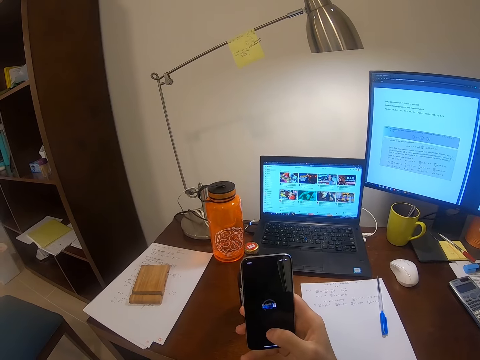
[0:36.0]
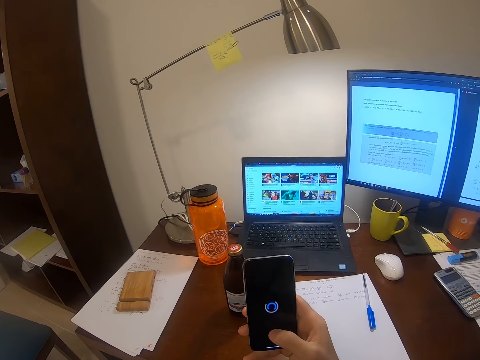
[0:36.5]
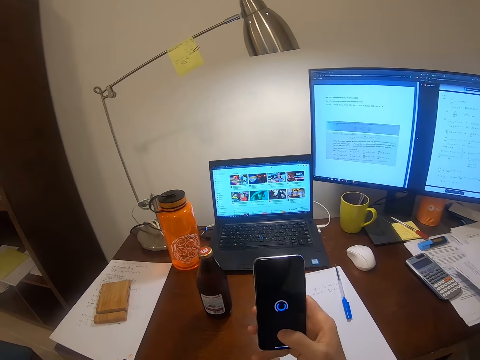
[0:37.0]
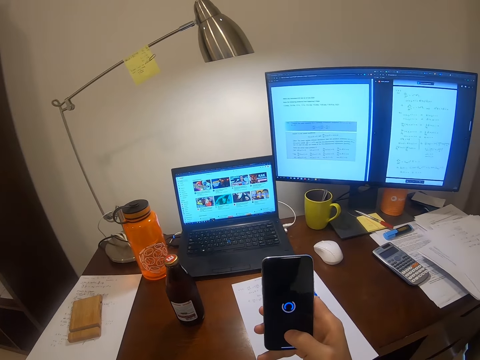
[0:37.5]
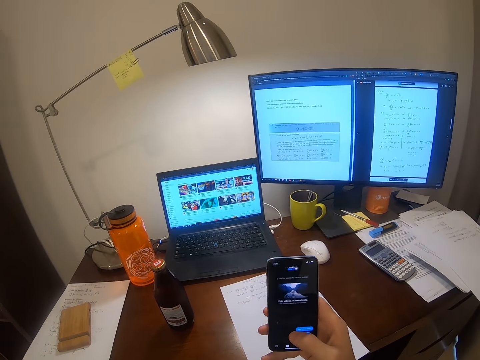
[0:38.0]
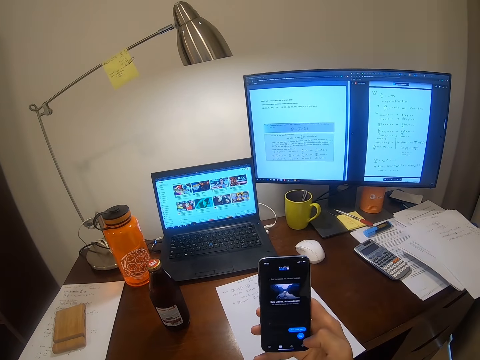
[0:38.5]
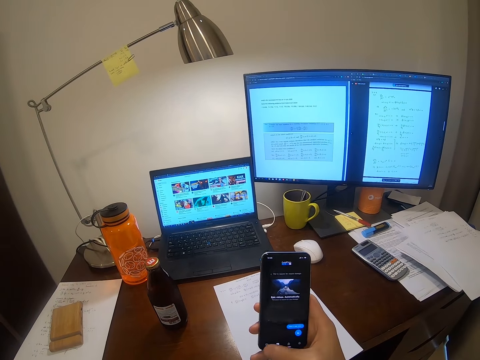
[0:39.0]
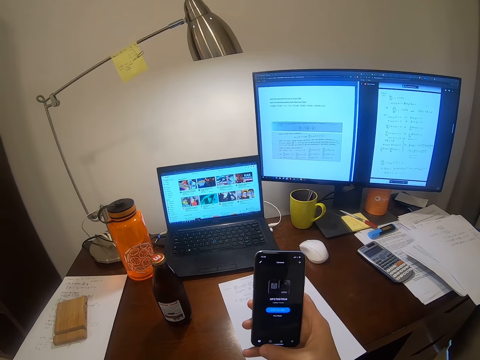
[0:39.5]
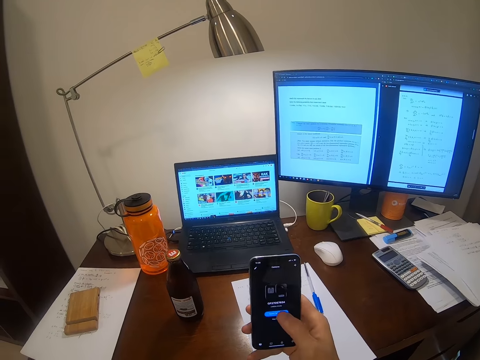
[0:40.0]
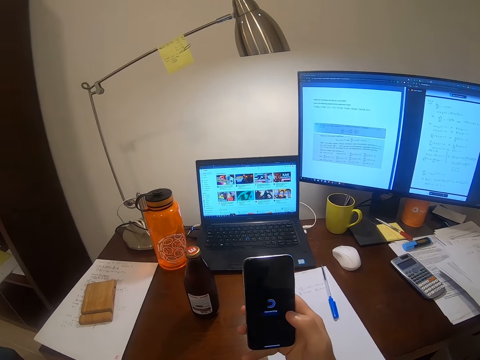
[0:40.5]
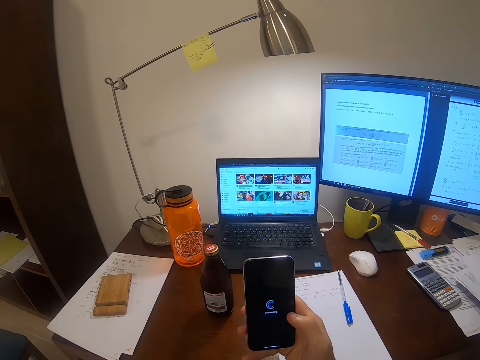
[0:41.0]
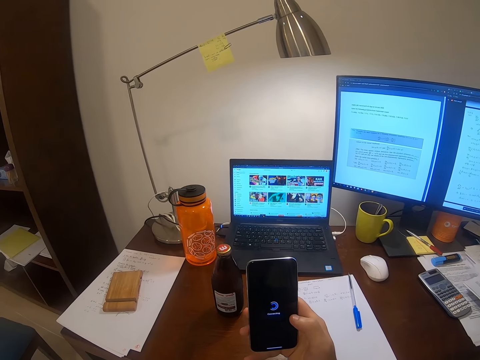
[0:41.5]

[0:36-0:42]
The camera wearer downloads something on his phone.

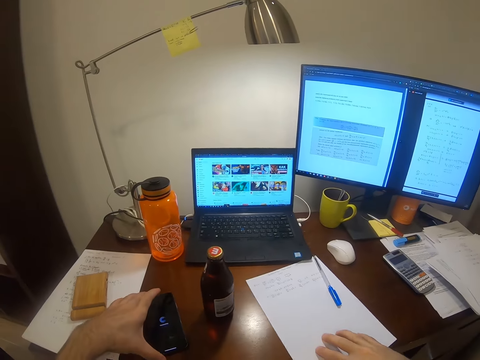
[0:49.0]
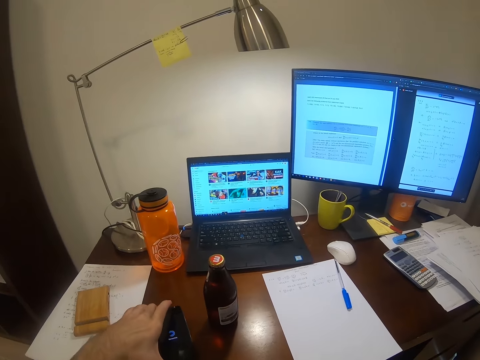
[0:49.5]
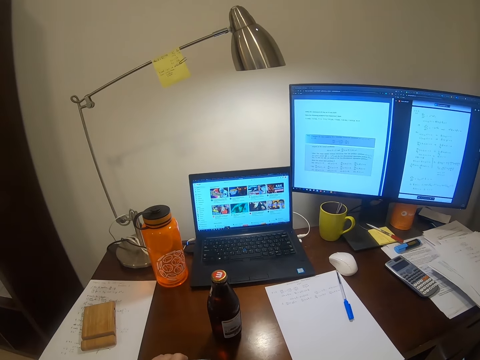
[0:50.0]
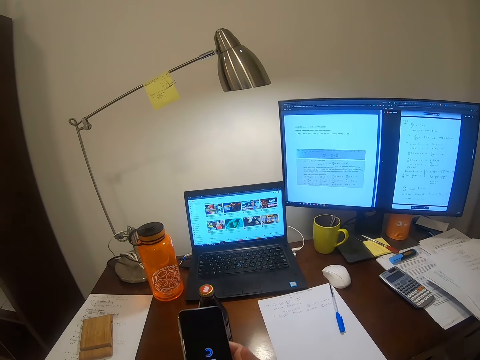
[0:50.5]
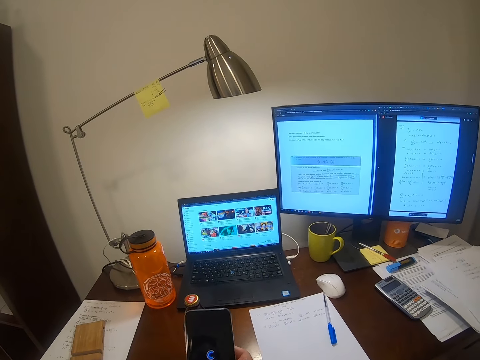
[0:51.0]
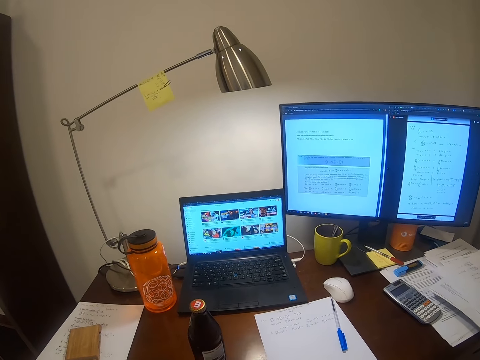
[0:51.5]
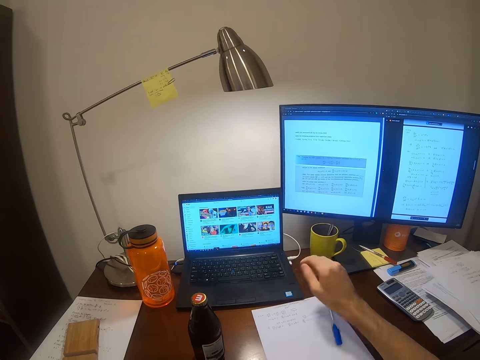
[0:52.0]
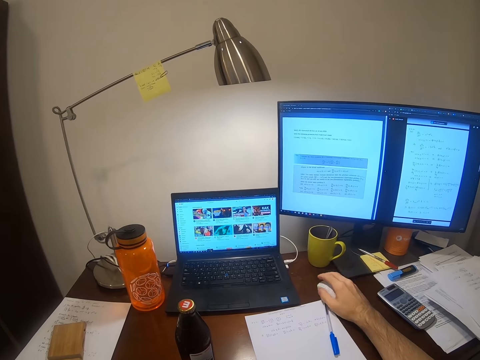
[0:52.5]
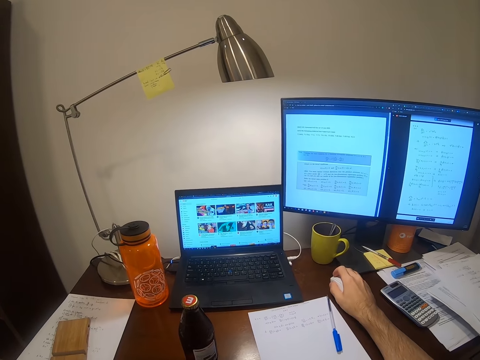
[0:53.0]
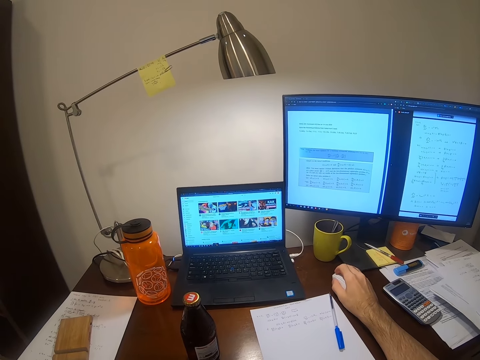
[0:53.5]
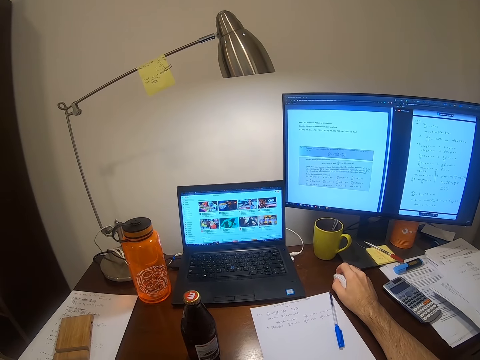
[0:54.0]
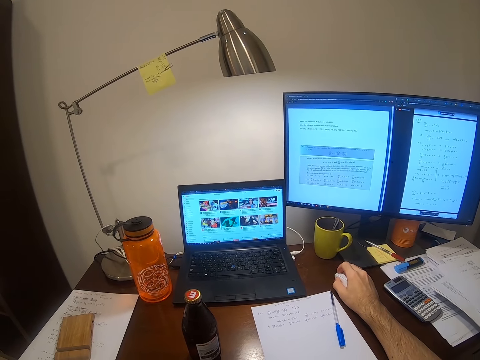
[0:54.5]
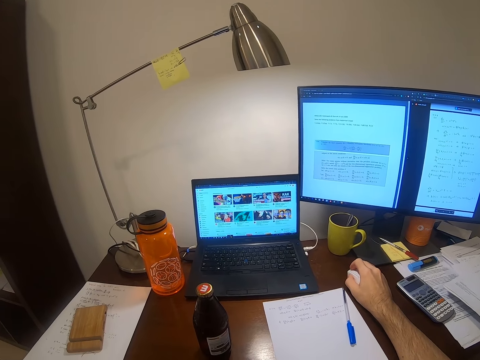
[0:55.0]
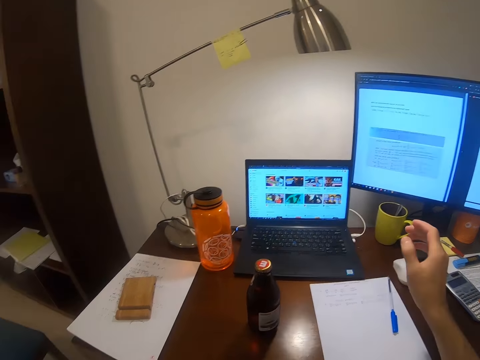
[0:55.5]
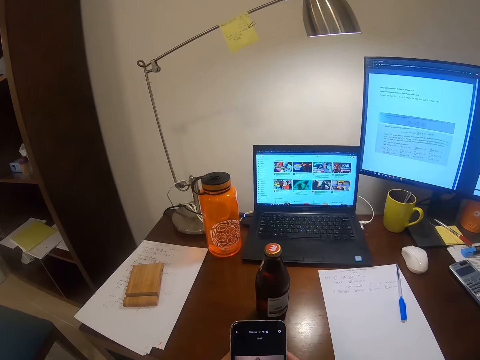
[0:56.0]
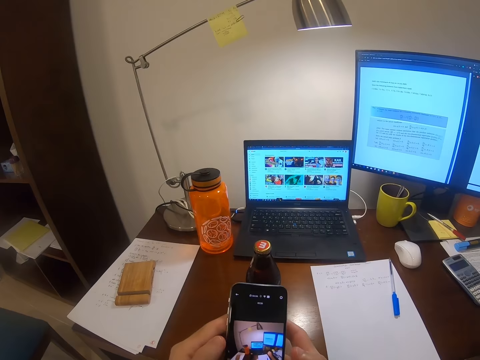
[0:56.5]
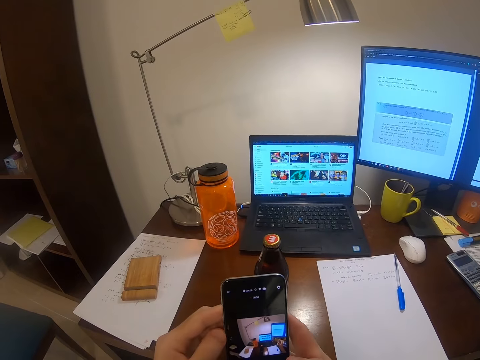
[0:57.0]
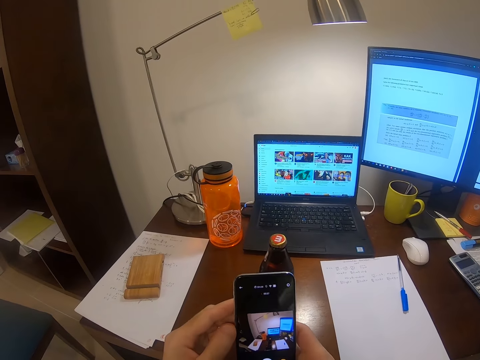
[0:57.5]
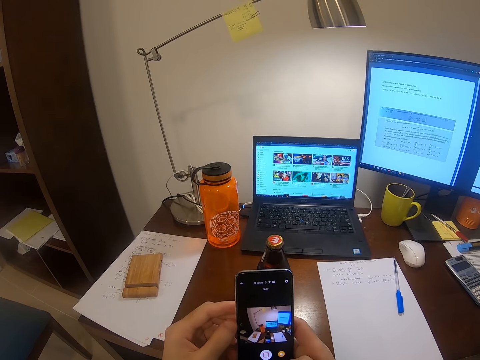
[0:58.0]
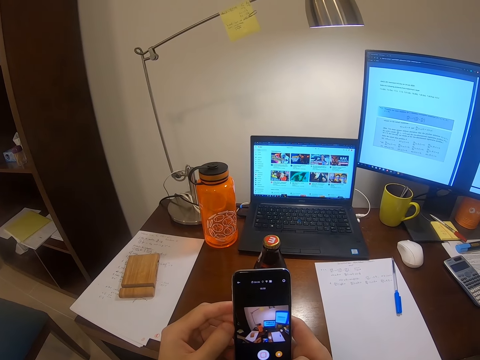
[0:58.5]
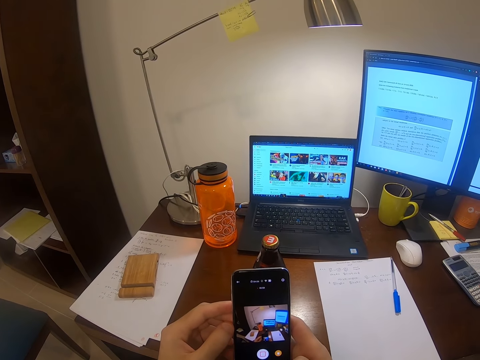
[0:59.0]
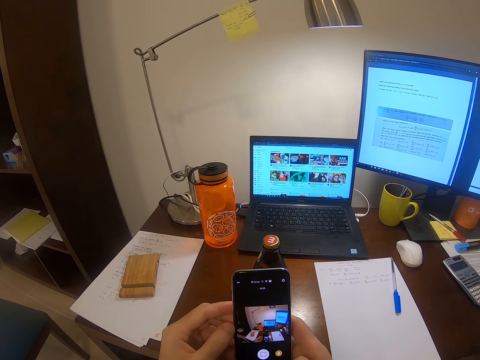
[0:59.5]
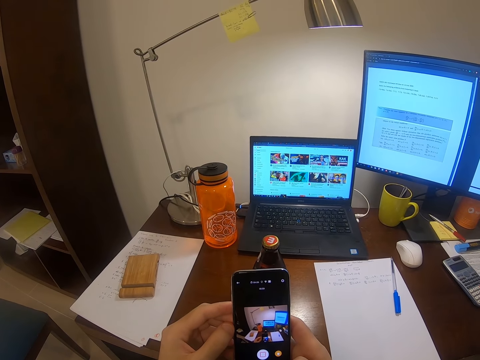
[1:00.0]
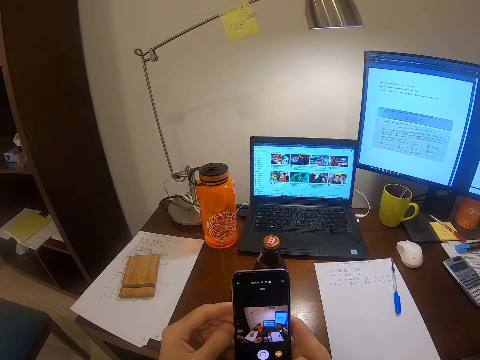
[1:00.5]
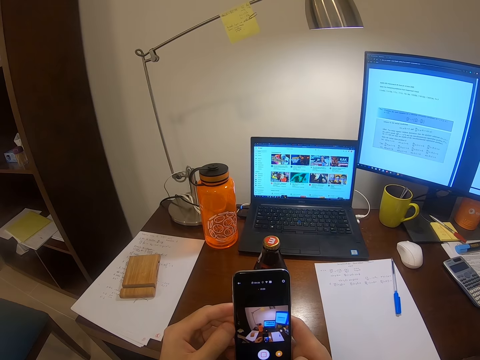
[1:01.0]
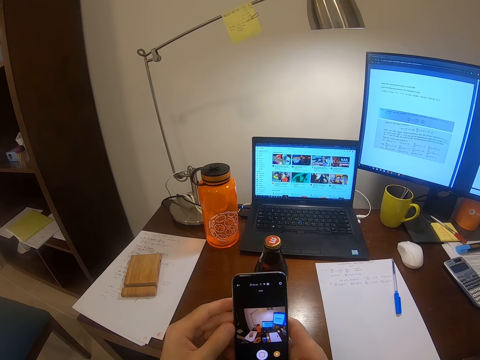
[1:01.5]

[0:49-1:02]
The camera wearer takes his phone. He moves a note paper on the table. He clicks on a computer mouse on the table. He operates the laptop. He removes his hand from the computer mouse. He scrolls on the phone. He opens the camera app on the phone. He takes a photo of the laptop and desktop on the office table.

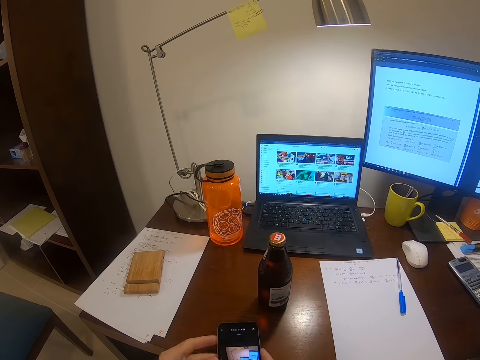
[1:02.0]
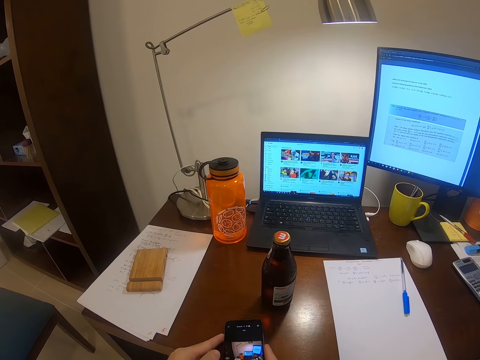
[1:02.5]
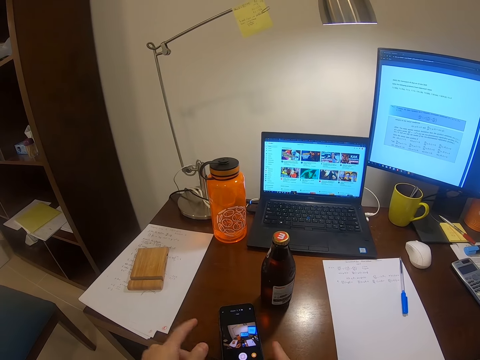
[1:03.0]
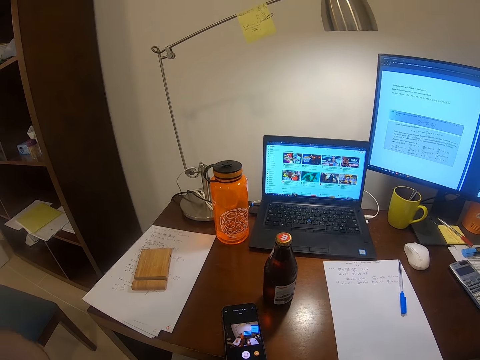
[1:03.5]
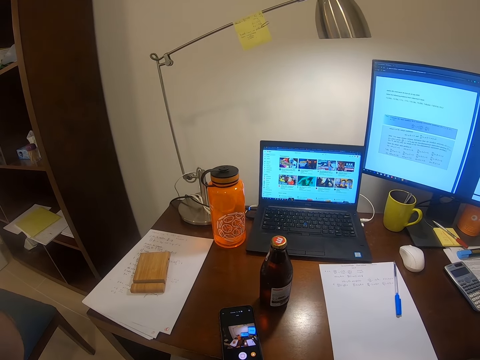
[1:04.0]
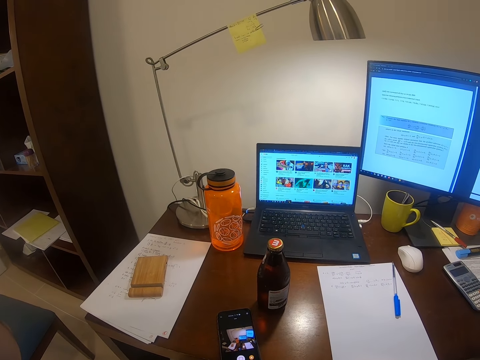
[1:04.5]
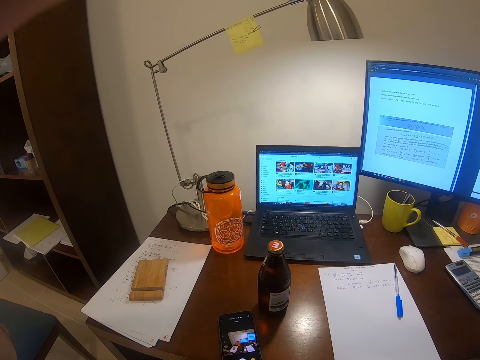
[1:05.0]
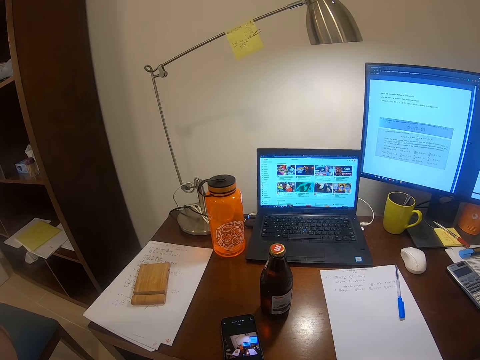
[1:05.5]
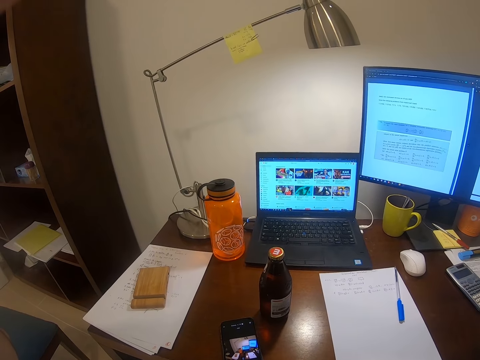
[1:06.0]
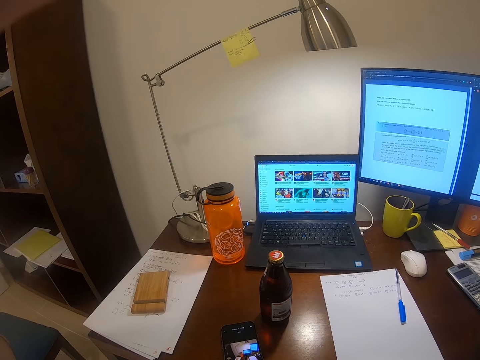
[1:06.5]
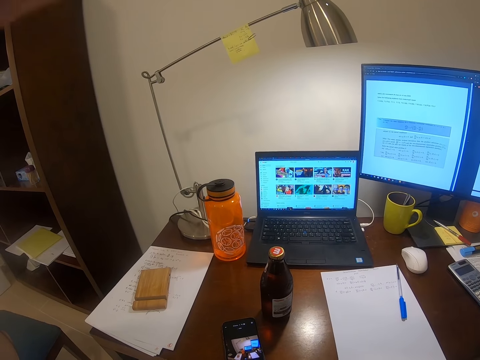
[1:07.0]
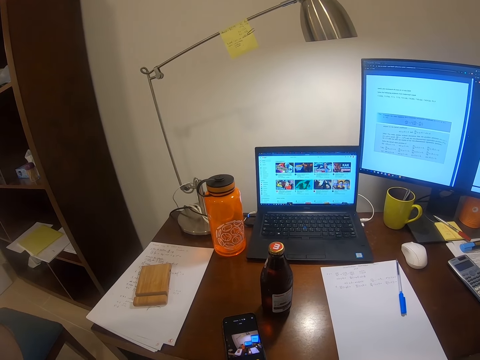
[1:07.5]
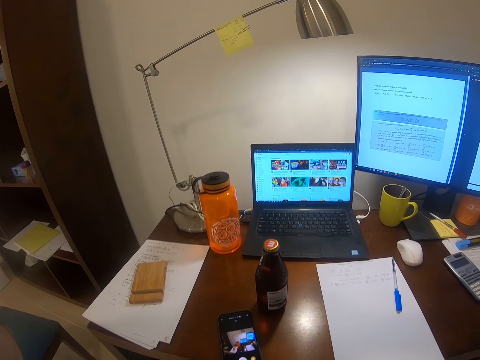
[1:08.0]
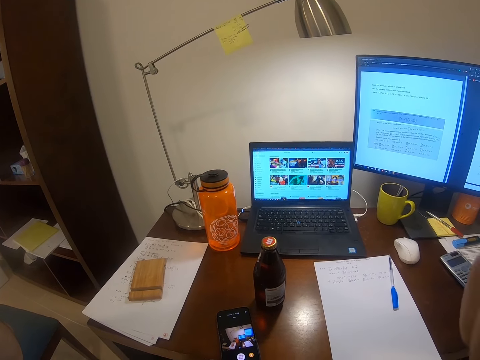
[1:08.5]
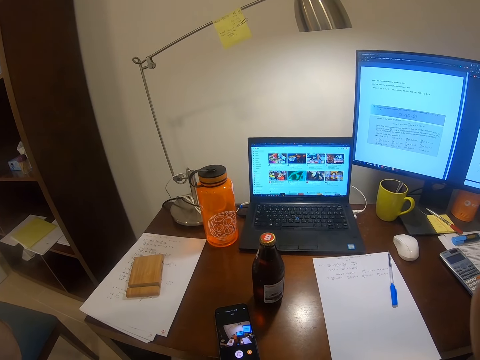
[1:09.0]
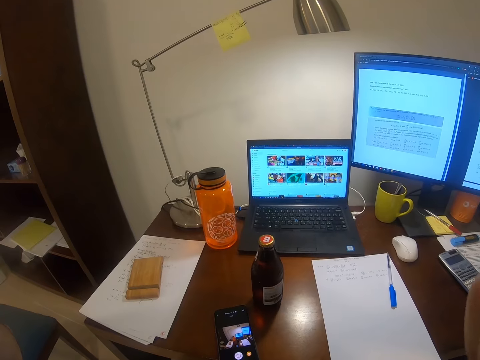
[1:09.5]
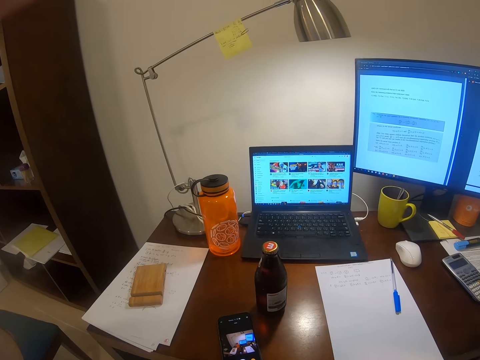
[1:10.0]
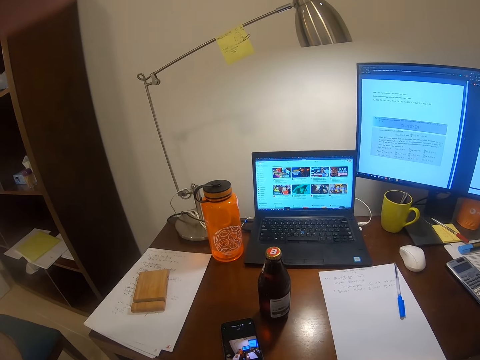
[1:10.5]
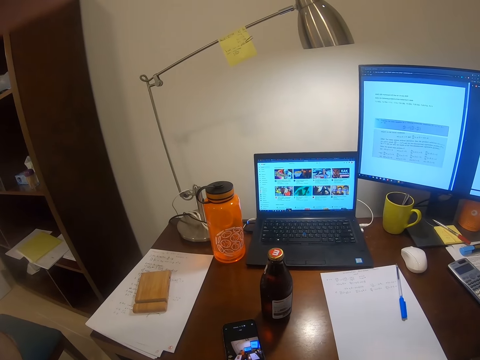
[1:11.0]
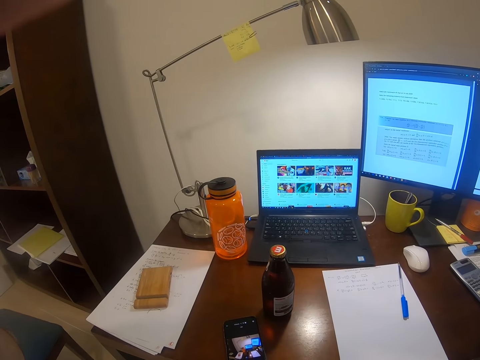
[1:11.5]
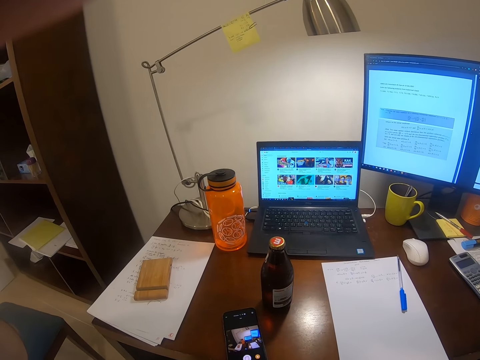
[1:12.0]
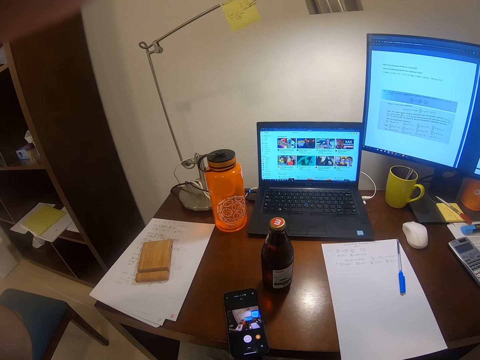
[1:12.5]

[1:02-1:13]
The camera wearer puts the phone on the table.
